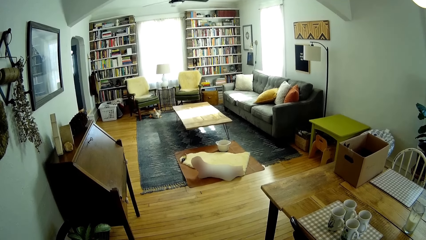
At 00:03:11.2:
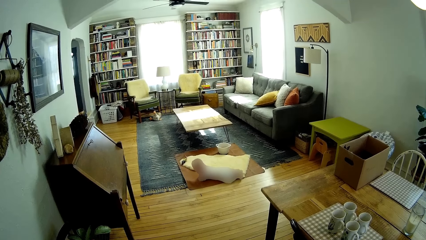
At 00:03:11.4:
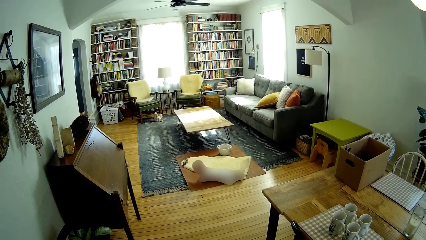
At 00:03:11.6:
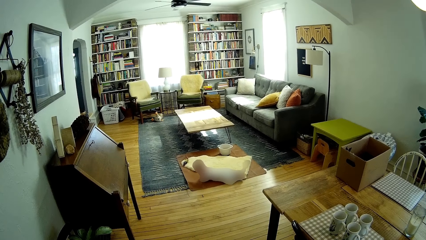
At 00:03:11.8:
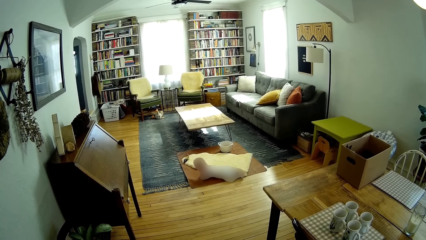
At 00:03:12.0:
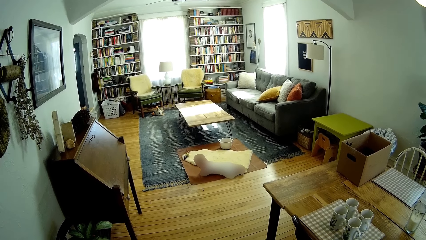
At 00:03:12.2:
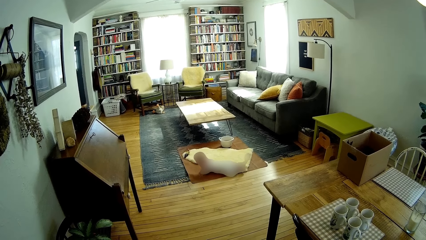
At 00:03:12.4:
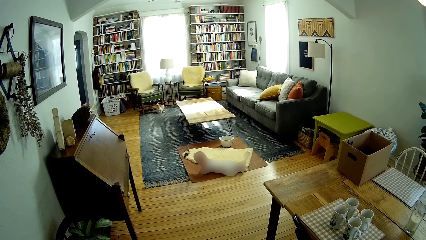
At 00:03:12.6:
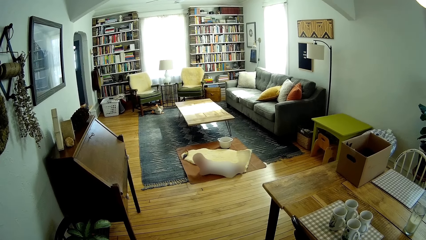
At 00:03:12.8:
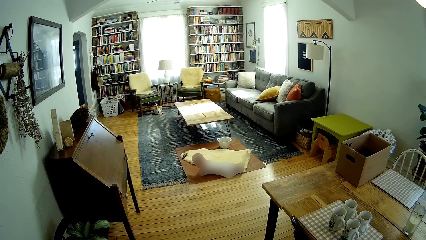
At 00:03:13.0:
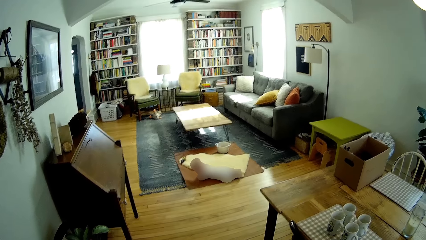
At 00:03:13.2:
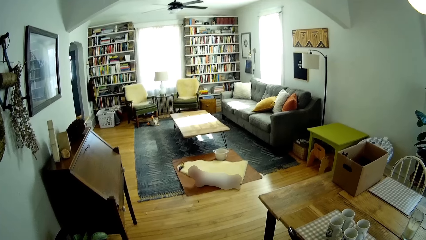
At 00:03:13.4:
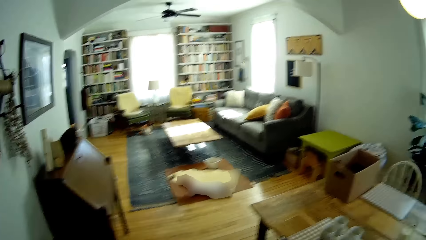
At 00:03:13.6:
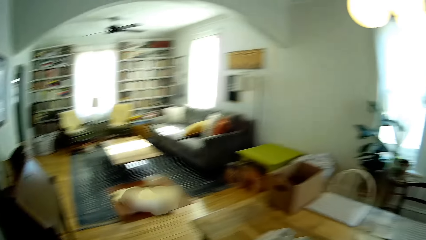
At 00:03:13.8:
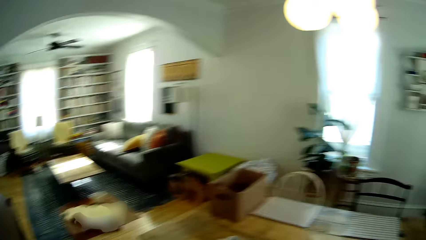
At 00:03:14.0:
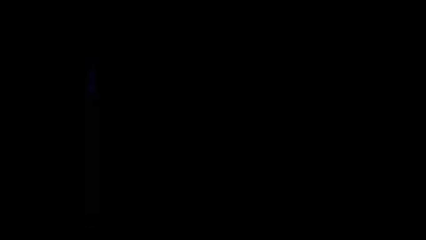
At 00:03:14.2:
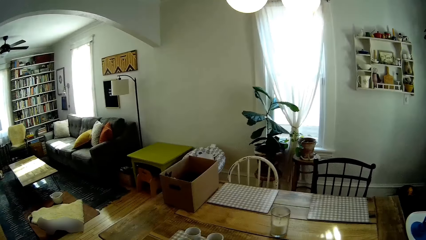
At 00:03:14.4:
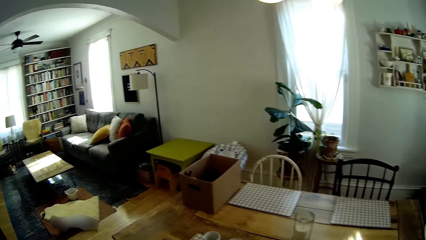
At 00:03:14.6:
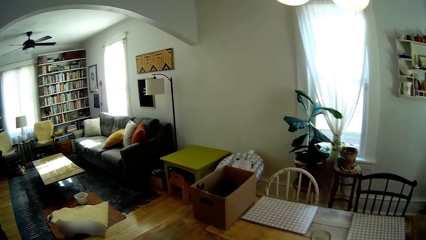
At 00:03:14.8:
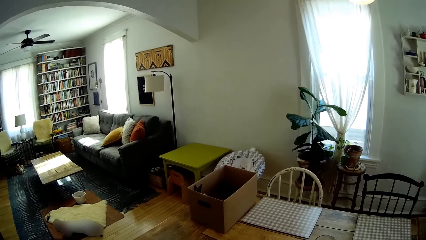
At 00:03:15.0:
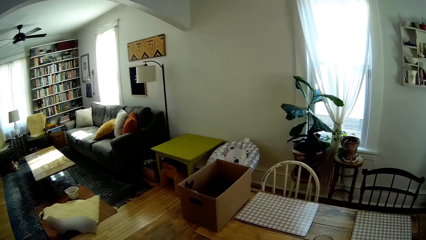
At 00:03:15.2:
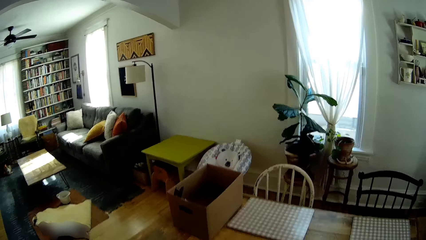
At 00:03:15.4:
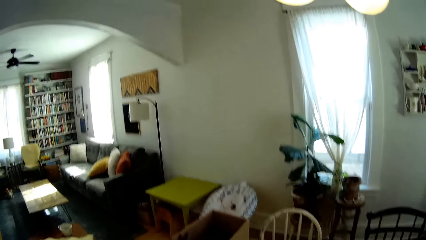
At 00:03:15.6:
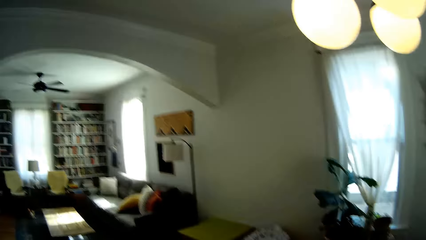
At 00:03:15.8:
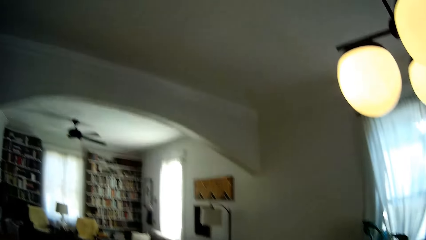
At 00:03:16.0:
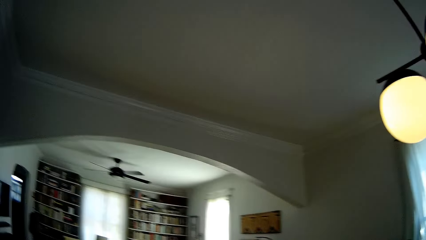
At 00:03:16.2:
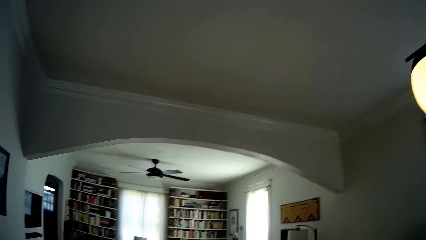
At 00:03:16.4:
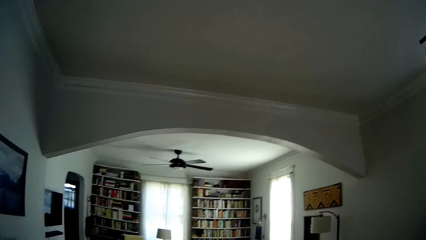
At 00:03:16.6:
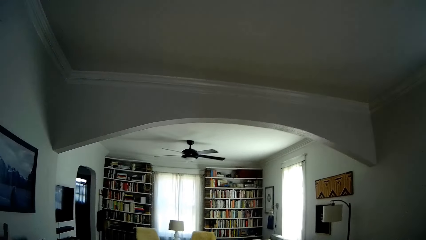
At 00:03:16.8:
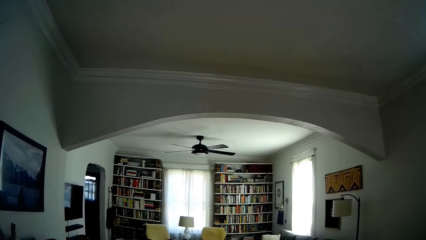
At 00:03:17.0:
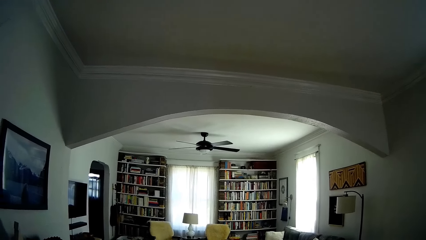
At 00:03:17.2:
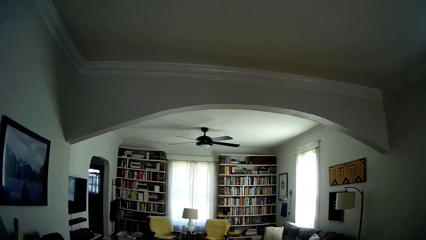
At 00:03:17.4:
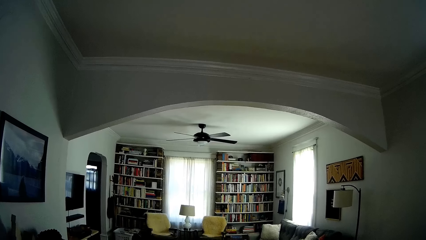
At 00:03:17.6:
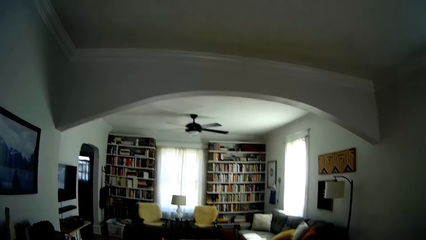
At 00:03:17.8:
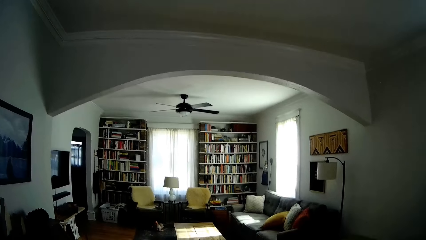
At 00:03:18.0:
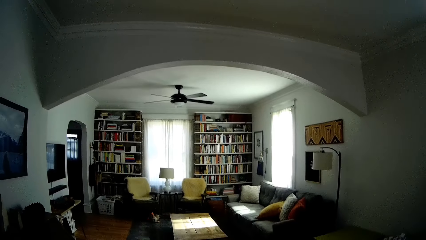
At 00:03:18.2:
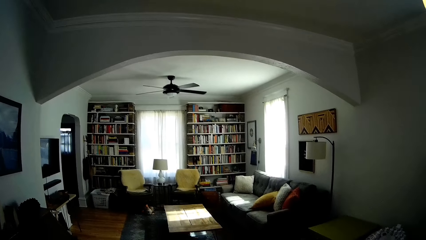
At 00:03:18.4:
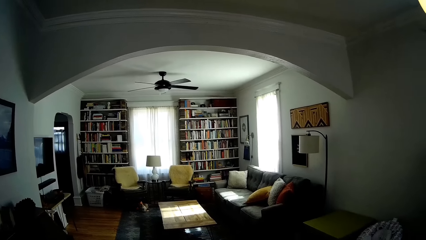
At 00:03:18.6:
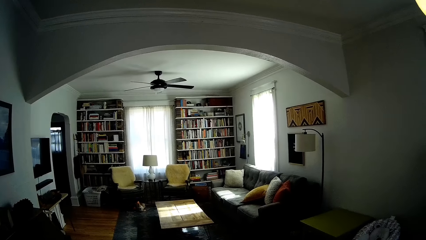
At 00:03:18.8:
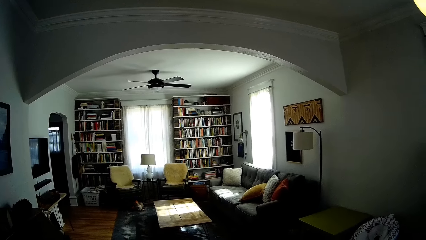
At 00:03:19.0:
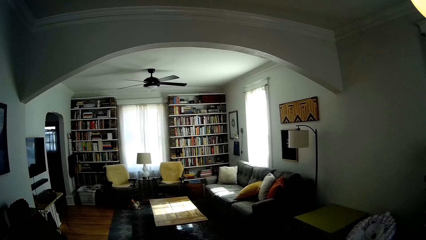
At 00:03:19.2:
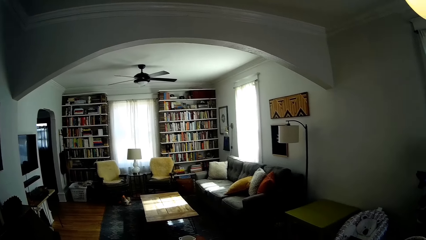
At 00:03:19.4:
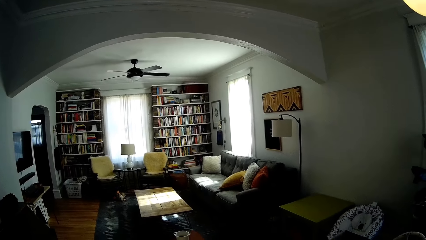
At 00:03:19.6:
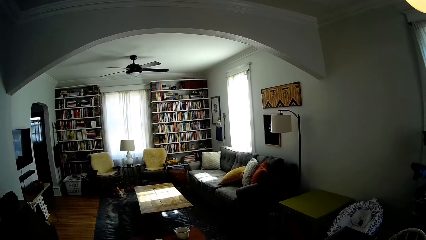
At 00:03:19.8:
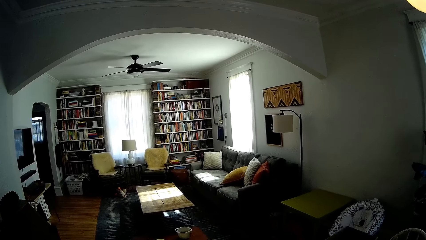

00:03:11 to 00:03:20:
The camera wearer looks around.

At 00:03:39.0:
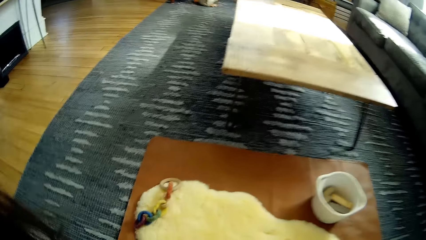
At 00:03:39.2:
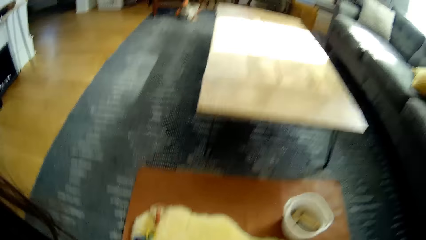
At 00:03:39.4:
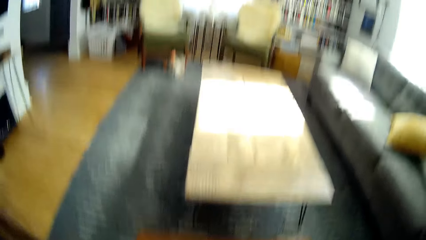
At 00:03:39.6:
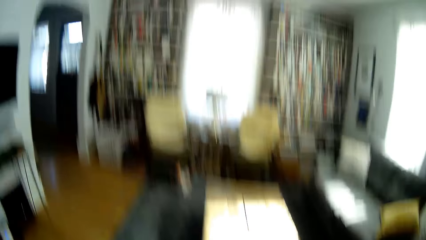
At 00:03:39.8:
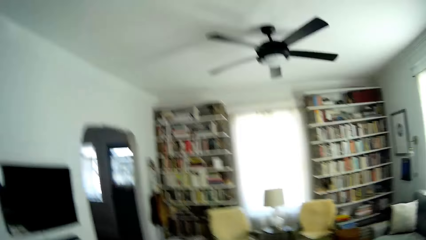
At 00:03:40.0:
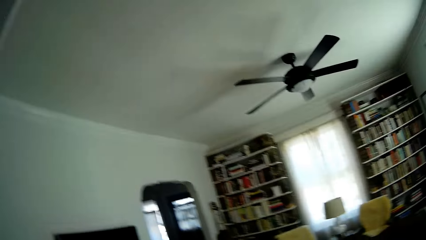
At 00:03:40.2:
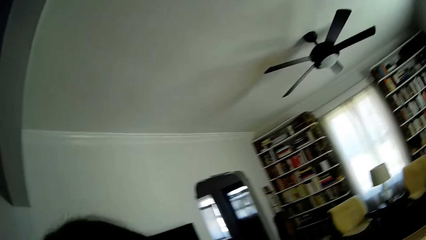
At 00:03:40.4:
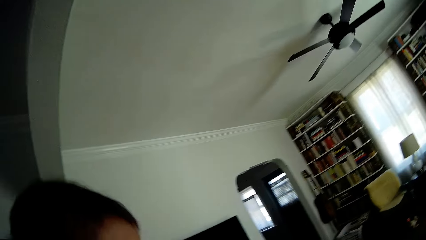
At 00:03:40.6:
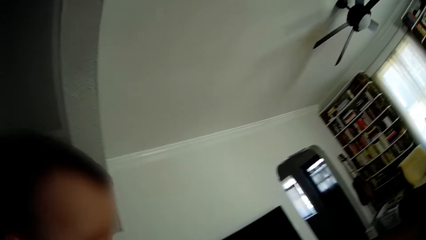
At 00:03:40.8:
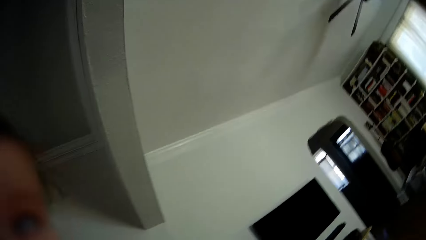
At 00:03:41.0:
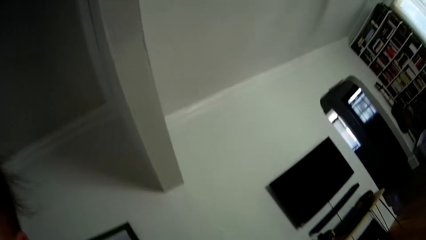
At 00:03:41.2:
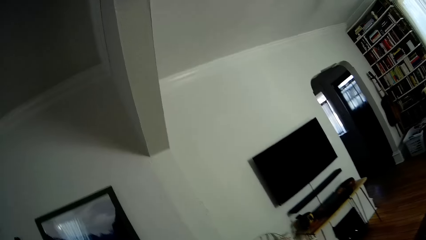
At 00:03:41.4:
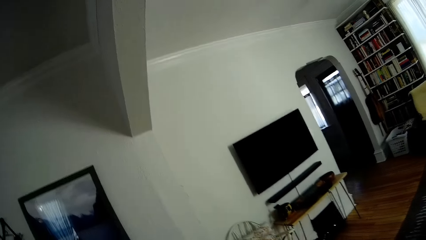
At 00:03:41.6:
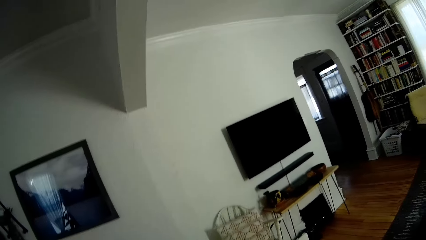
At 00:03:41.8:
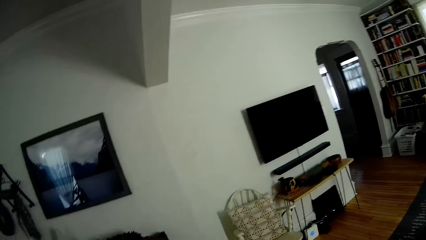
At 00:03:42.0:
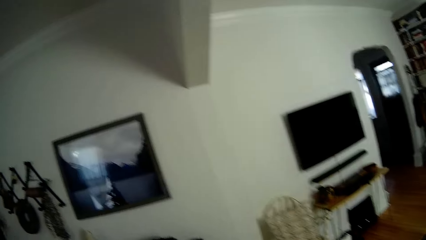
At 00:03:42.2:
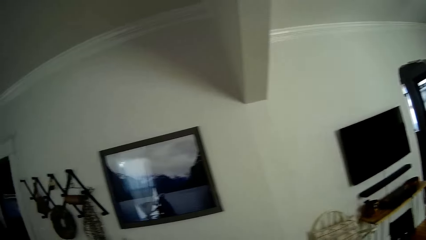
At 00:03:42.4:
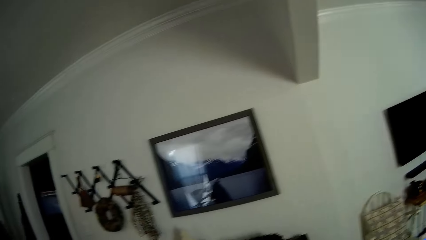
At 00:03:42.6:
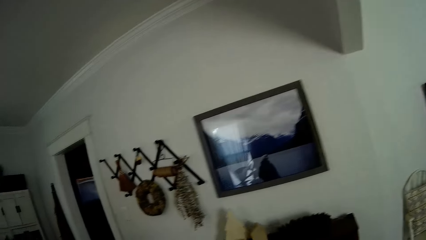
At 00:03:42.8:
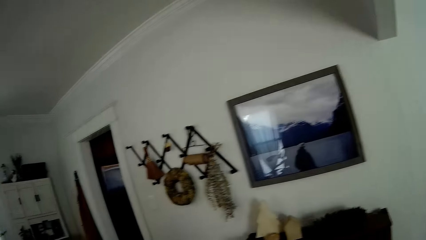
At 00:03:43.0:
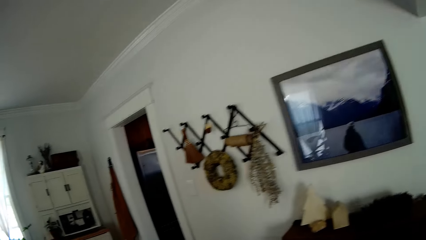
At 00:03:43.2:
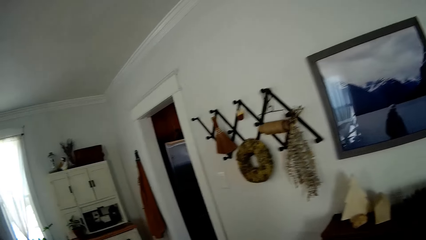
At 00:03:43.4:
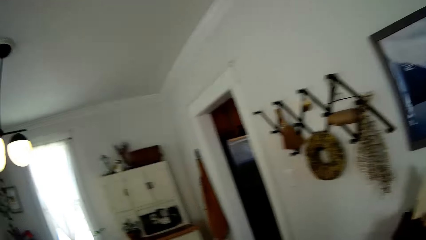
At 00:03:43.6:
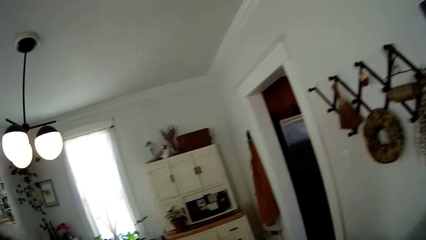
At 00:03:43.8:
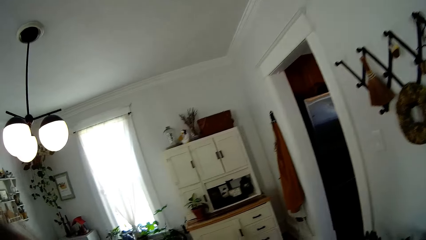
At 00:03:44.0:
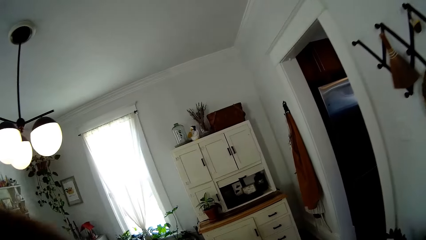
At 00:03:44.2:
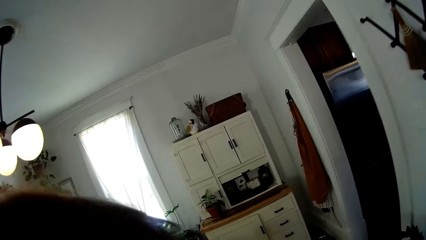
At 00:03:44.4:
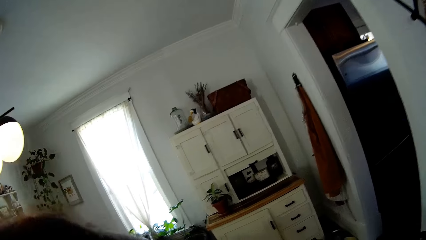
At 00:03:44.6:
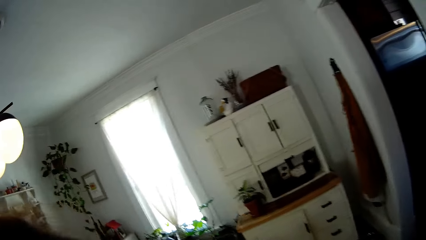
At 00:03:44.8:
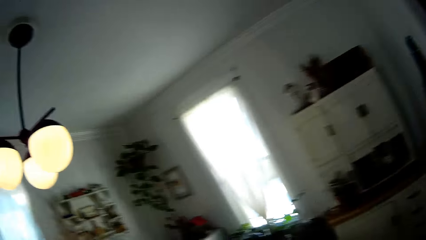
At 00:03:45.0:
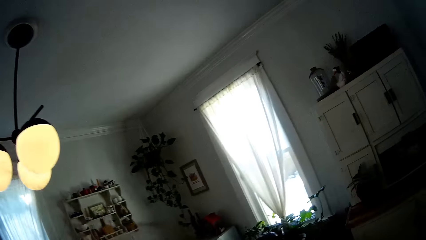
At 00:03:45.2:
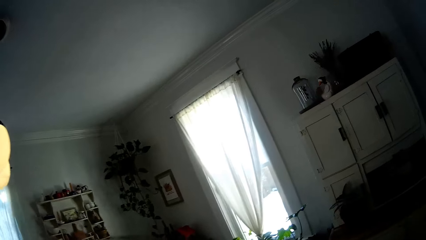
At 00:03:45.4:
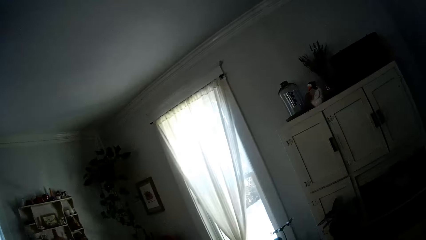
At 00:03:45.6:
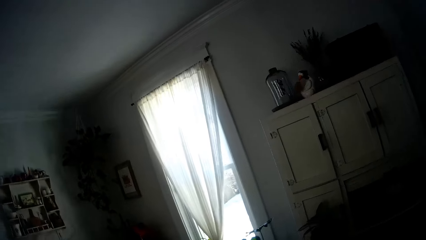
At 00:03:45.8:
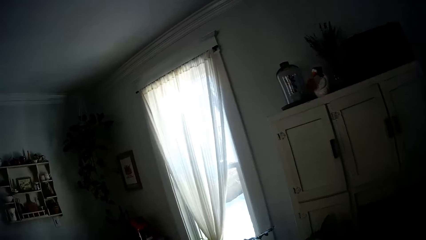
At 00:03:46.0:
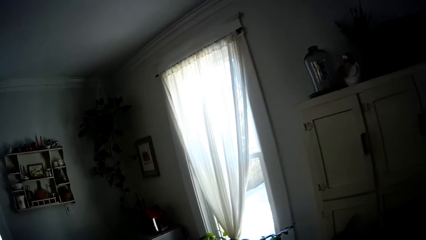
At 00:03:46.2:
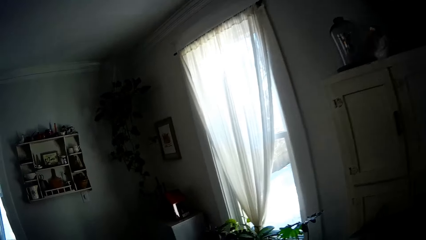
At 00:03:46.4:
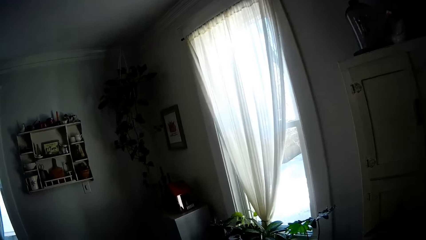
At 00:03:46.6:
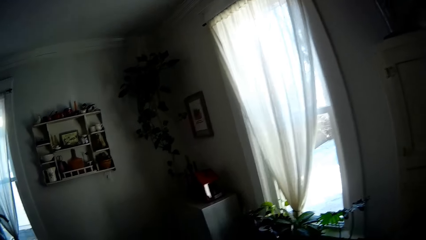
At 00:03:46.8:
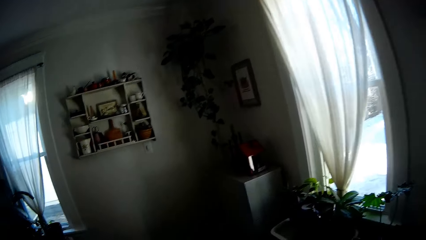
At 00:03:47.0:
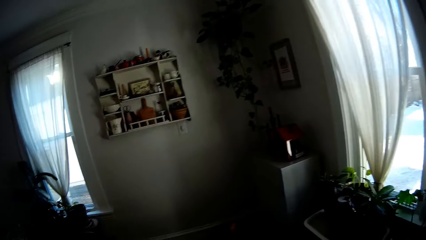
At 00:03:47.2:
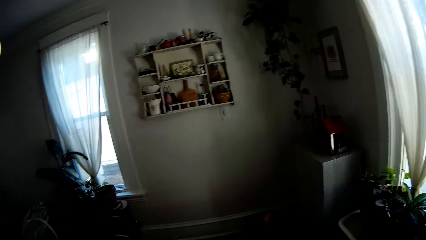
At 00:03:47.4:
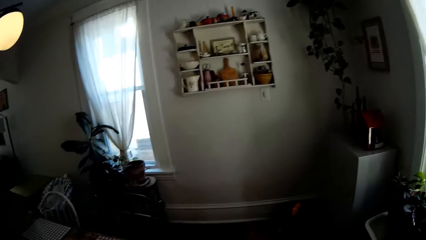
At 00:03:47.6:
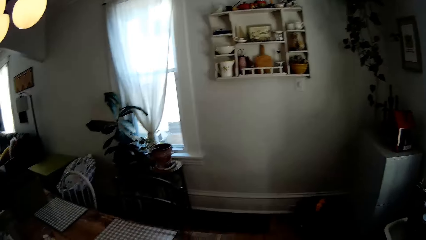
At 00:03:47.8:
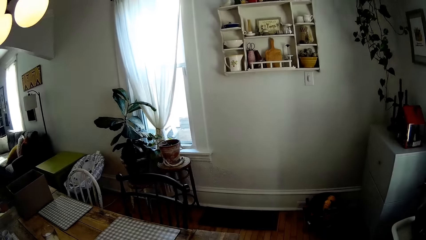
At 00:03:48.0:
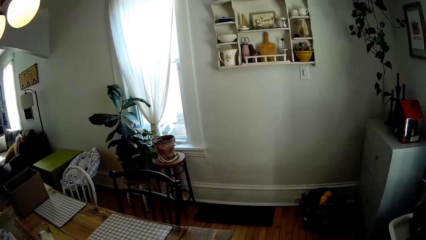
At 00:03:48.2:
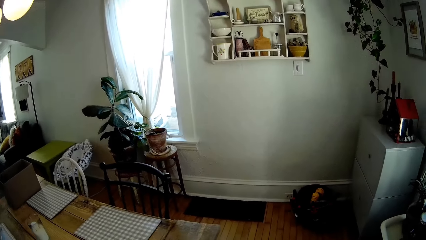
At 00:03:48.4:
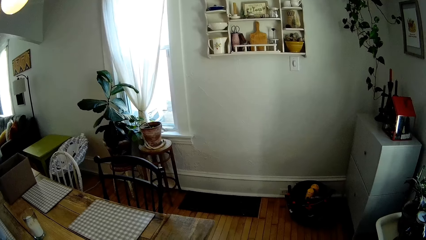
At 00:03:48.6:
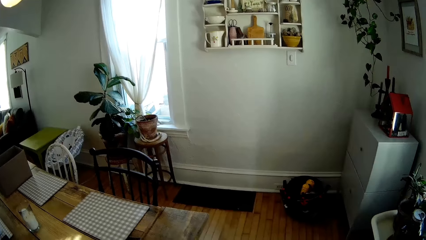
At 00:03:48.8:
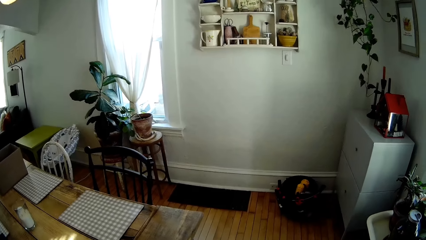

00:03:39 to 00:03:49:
The camera wearer carries a baby. She holds the baby in her hands. She looks around. She talks to the baby. She walks around.
